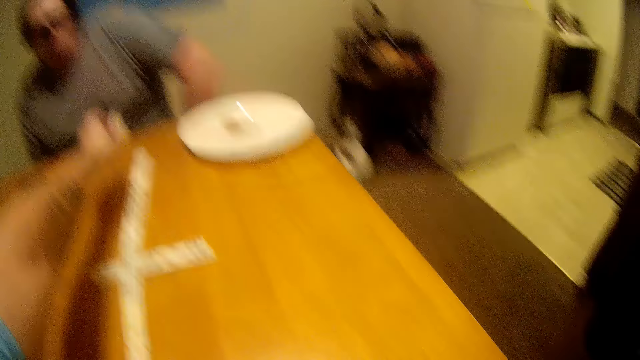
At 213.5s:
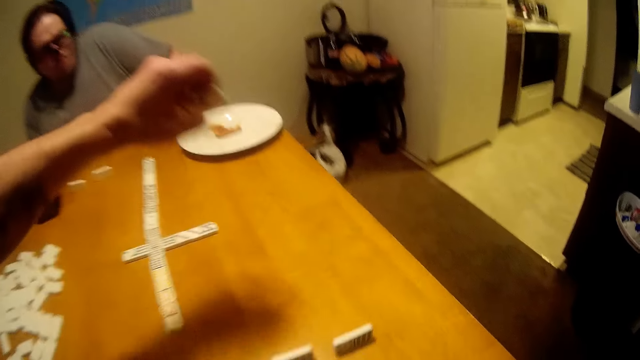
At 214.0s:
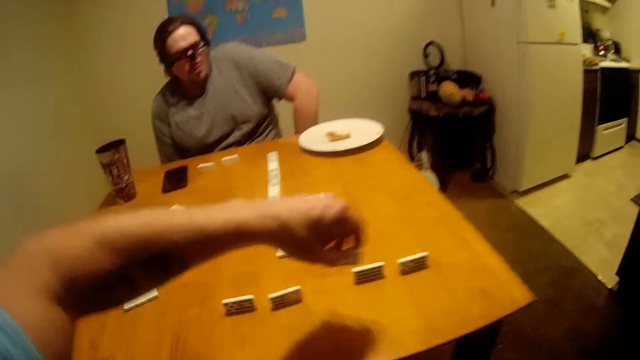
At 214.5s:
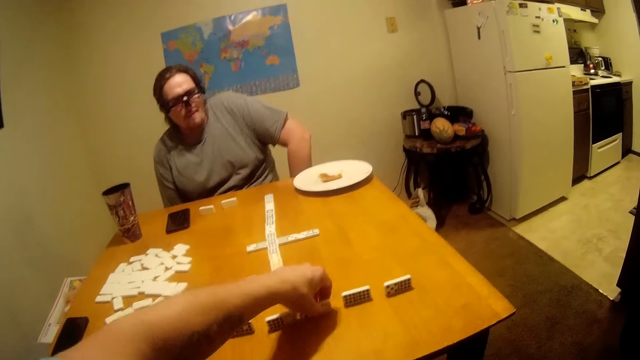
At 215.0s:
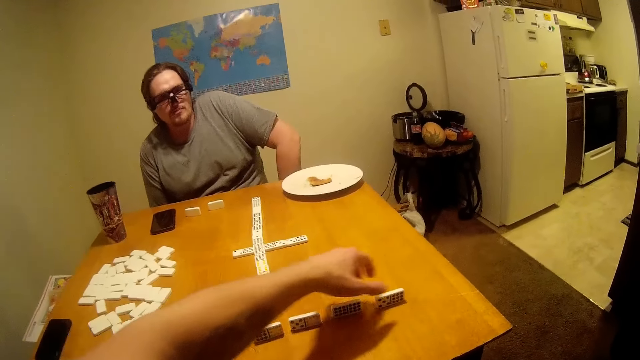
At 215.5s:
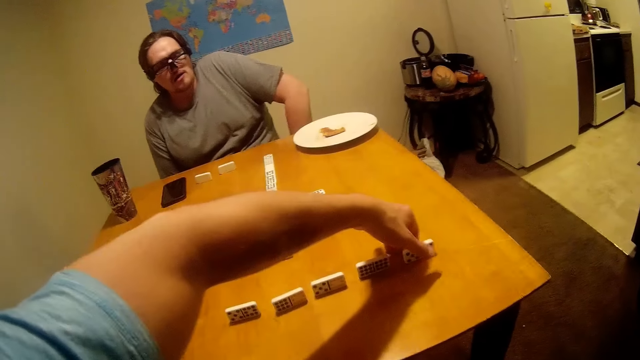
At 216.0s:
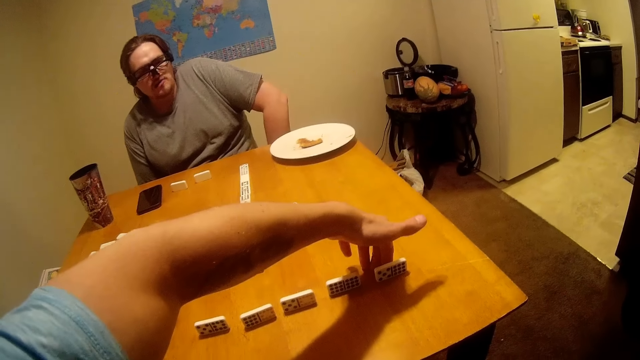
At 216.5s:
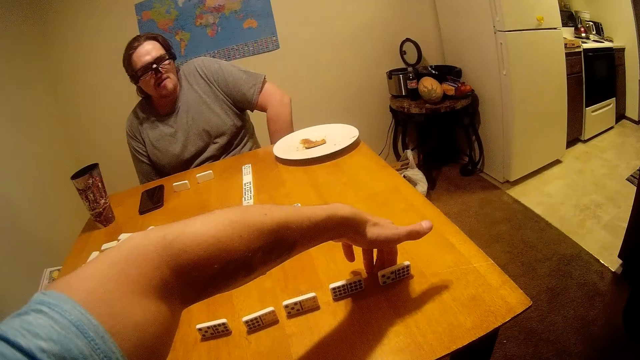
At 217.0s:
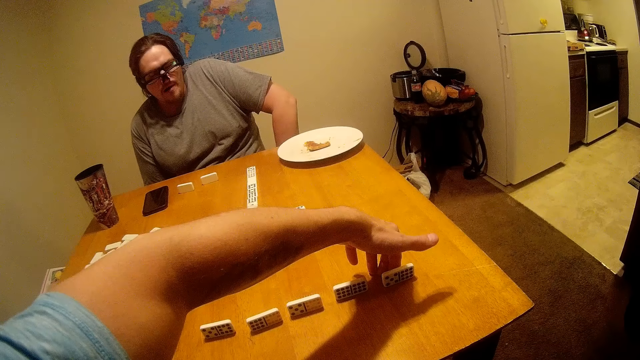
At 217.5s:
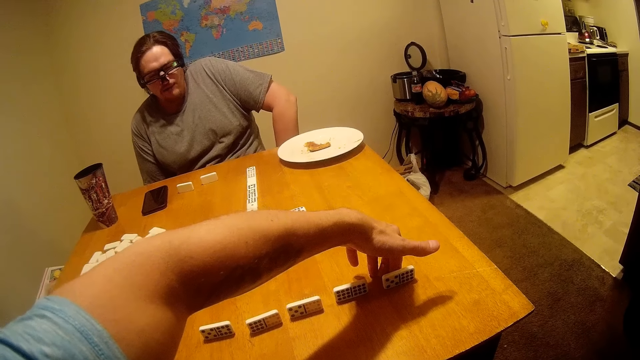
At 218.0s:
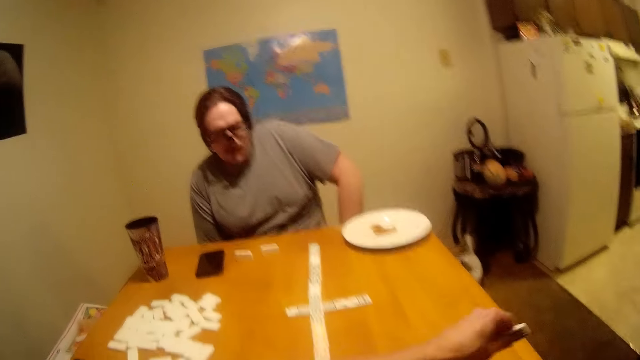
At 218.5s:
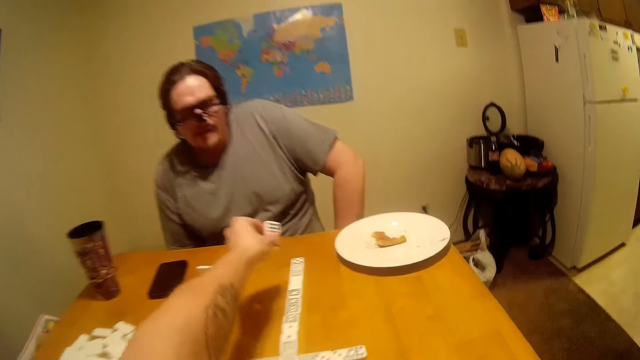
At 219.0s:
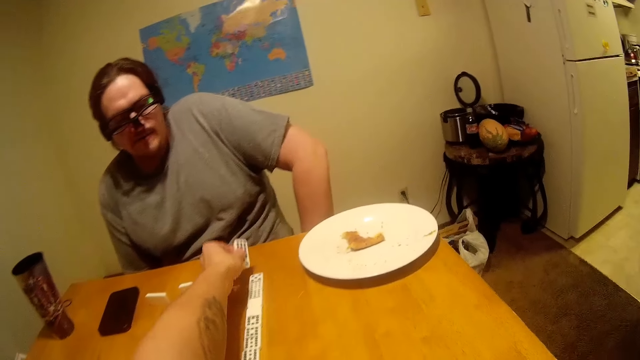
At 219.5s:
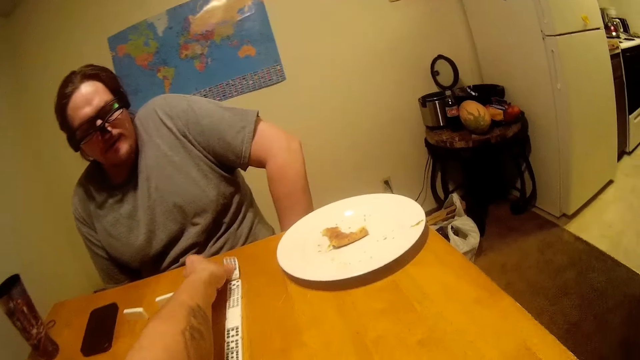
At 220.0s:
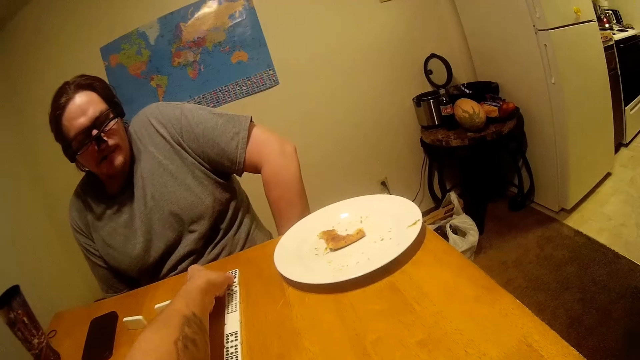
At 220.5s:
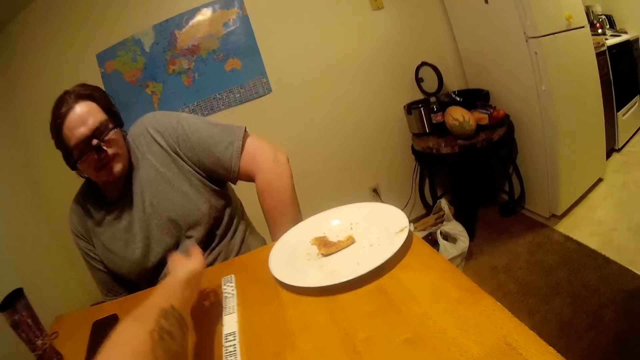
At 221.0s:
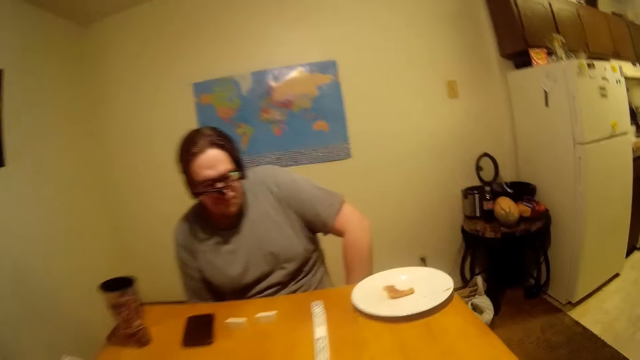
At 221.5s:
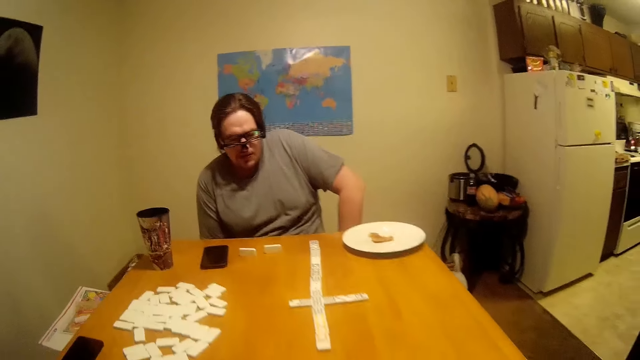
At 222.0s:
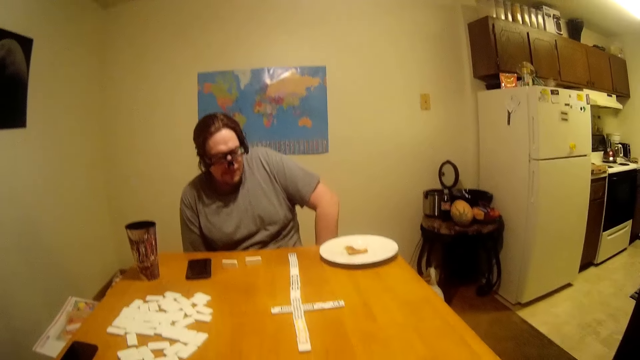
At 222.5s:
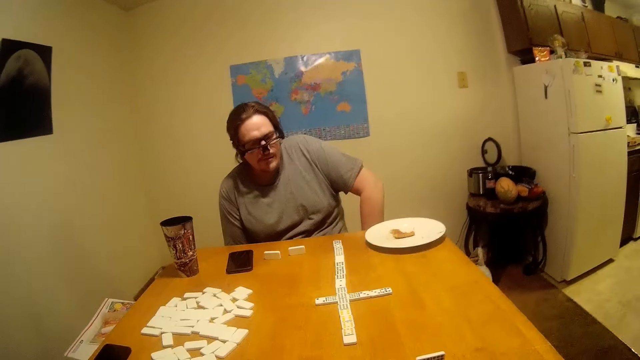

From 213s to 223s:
The camera wearer picks a piece of Chinese board game or Ludo from the table. They put the piece on the table. They drop the Ludo. They pick the Ludo and drop the Ludo. A man chews. The camera wearer moves the hand.

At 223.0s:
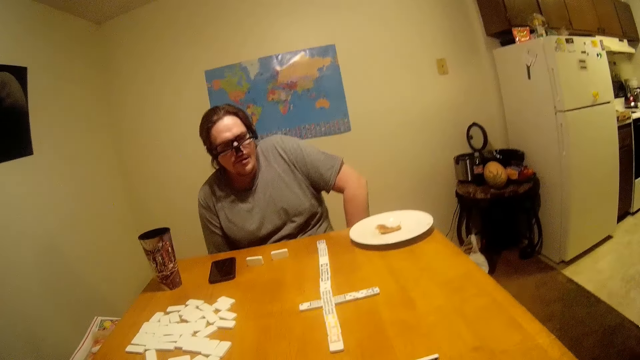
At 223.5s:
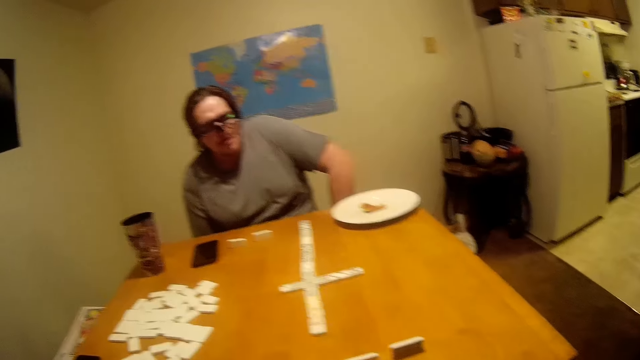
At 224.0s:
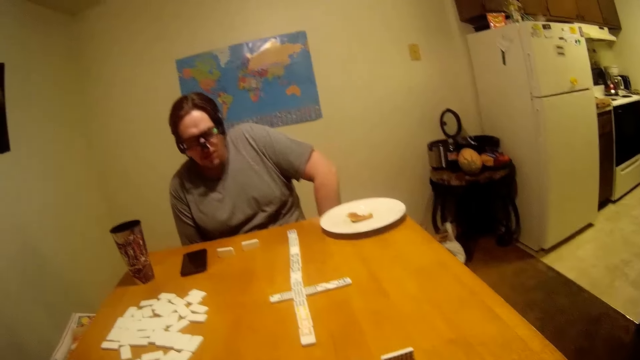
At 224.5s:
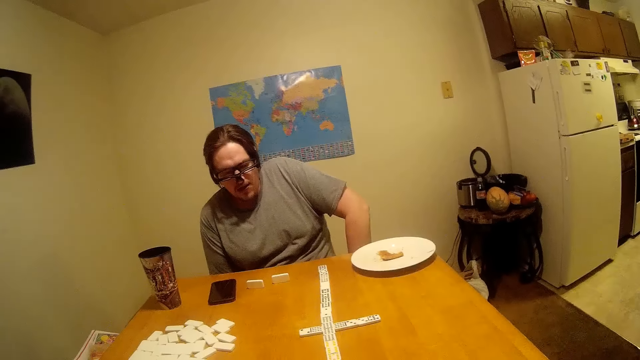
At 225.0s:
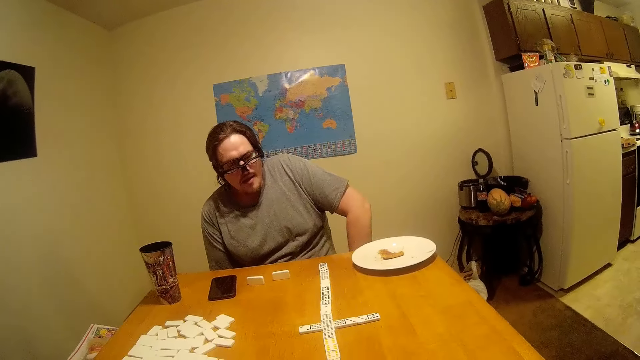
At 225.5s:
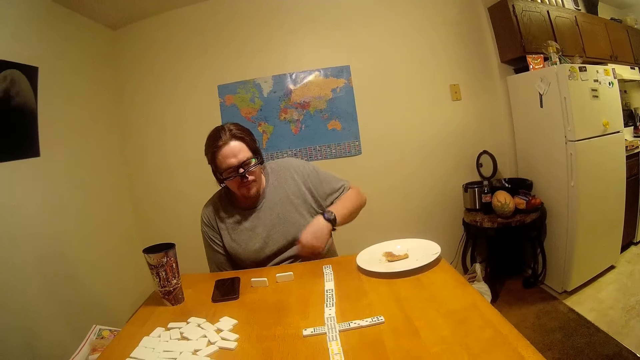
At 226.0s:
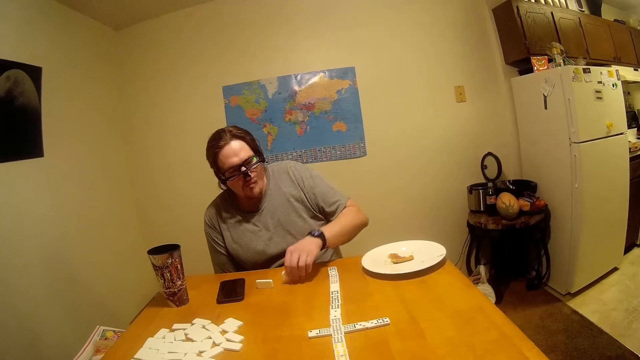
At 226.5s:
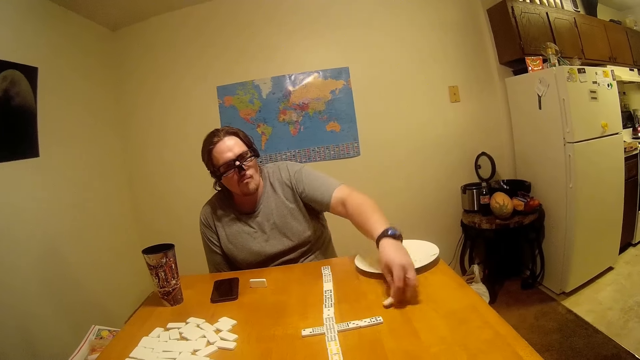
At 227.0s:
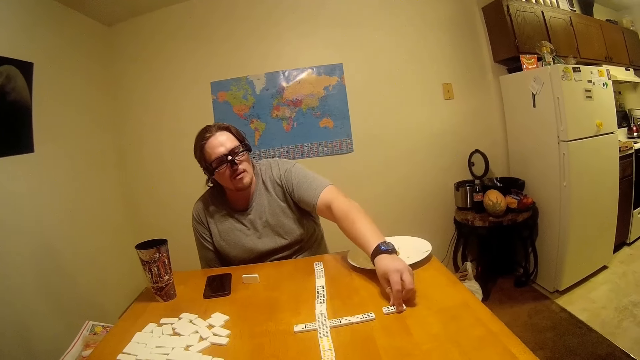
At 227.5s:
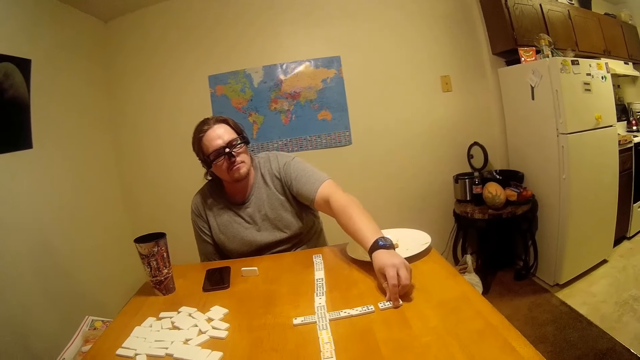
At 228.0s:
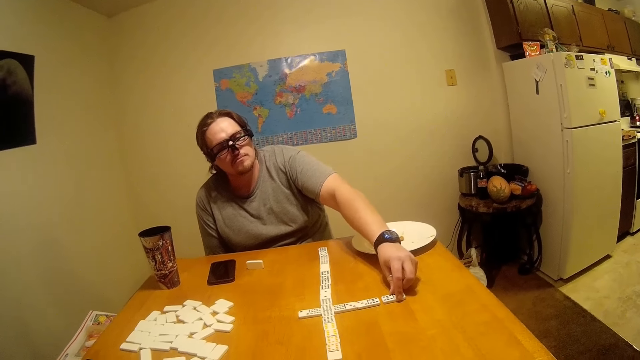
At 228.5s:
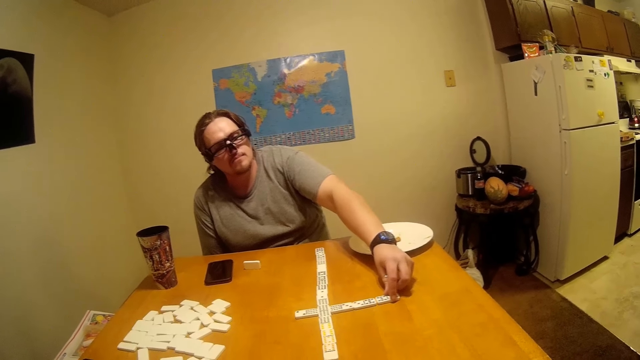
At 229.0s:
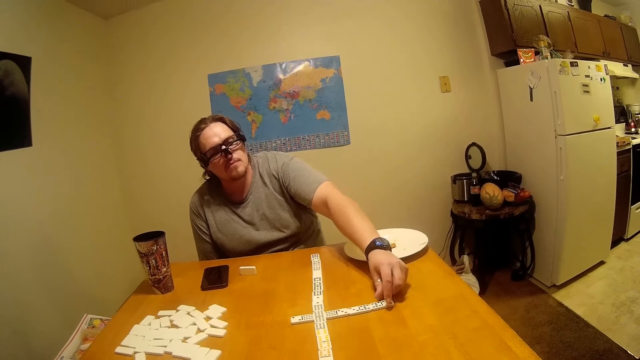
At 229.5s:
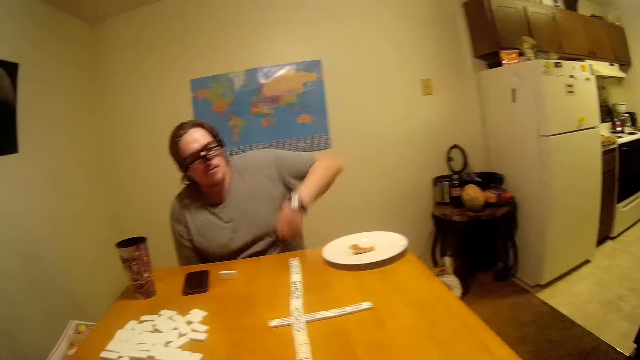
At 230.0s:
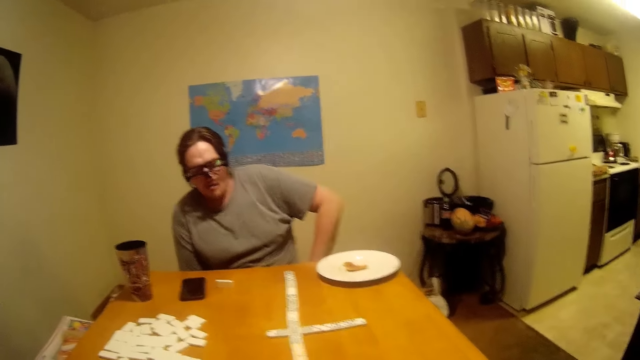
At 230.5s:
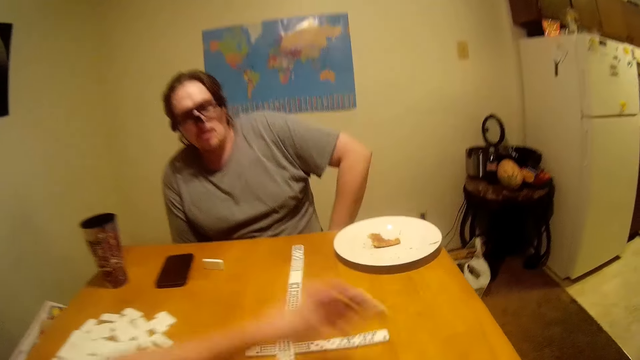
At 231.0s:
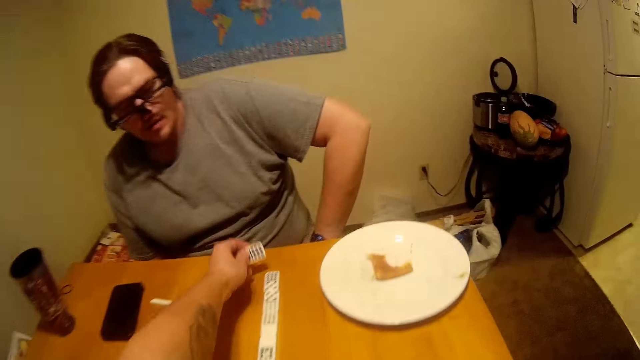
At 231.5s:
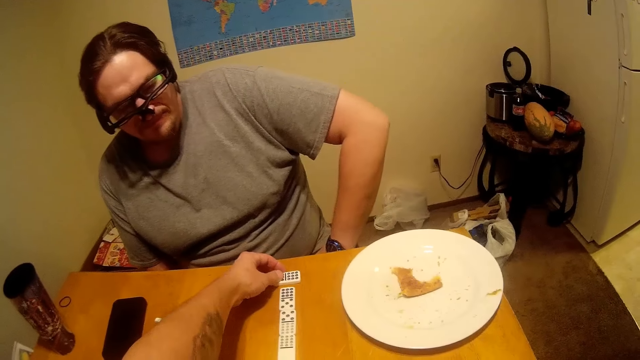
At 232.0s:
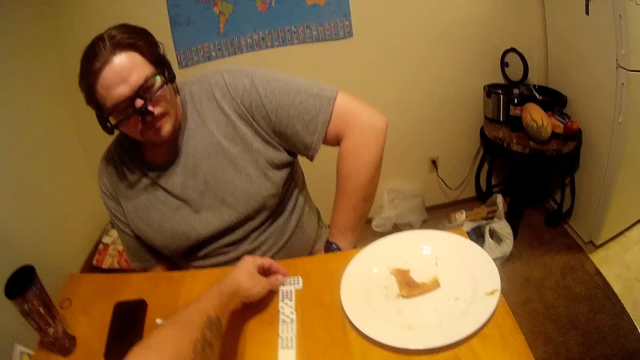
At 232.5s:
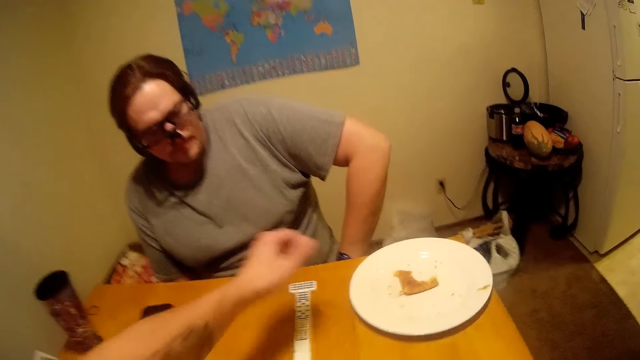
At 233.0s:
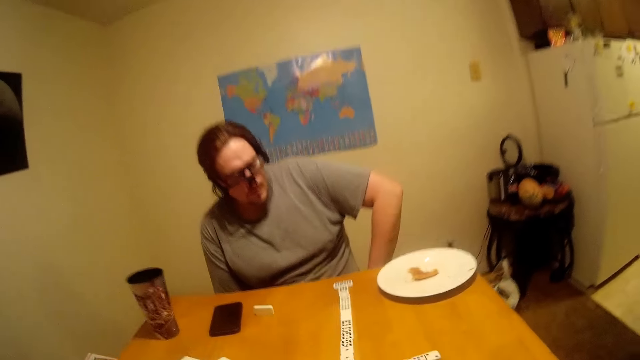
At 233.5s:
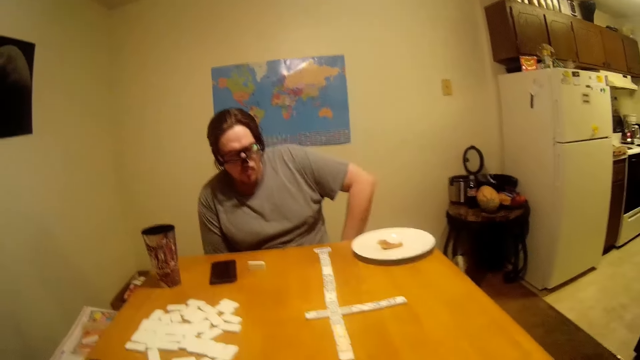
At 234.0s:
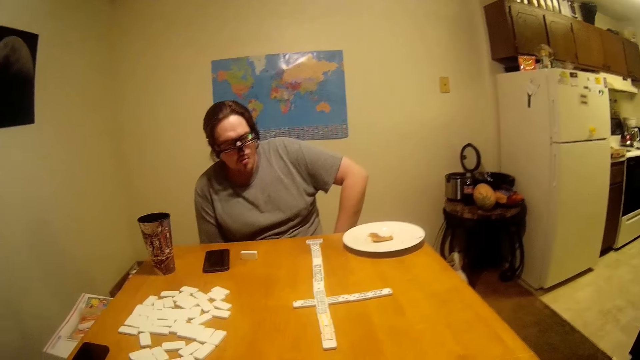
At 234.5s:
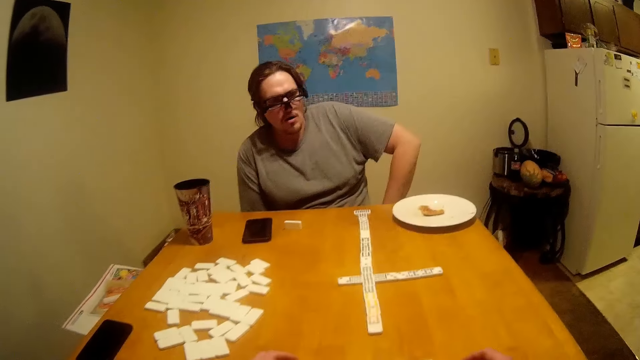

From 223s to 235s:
The camera wearer looks around. A man picks a piece of Chinese board game or Ludo from the table. The man puts the piece on the table, moves the Ludo and drops the hand. The camera wearer puts a piece of Chinese board game on the table. They move the hand.
